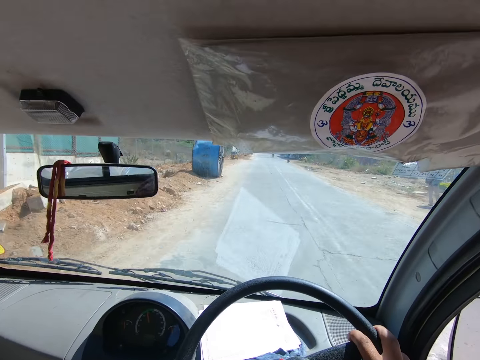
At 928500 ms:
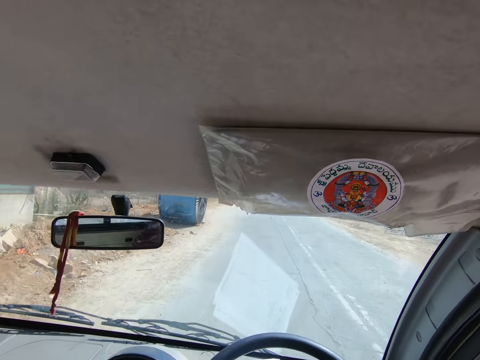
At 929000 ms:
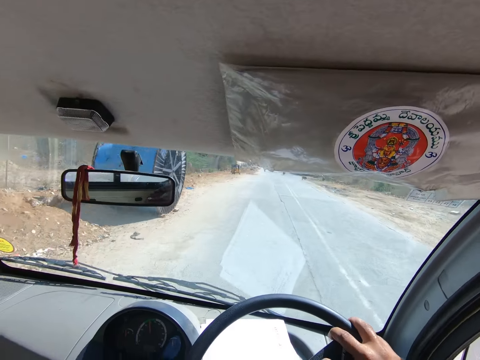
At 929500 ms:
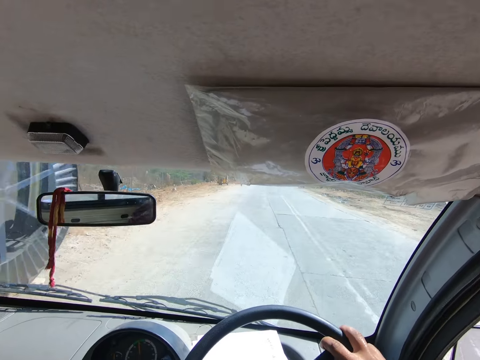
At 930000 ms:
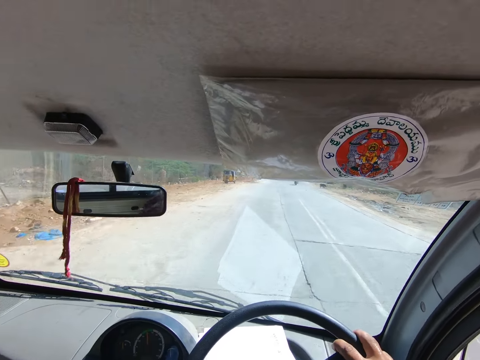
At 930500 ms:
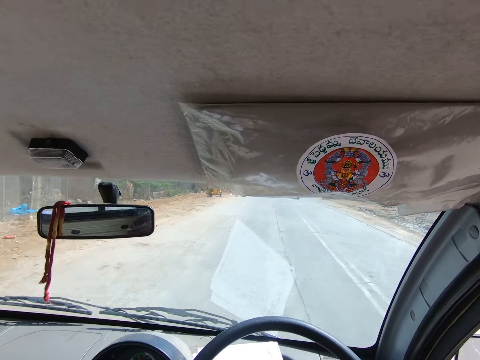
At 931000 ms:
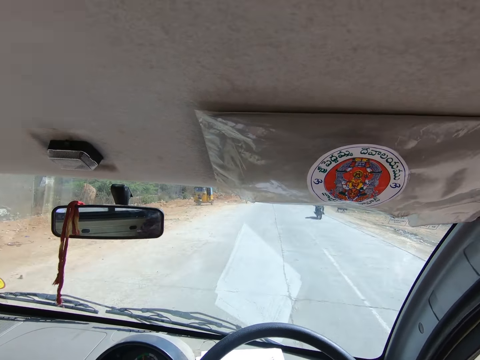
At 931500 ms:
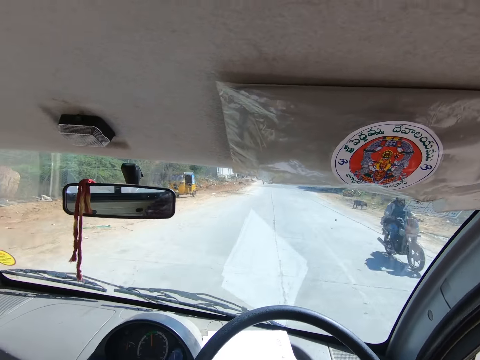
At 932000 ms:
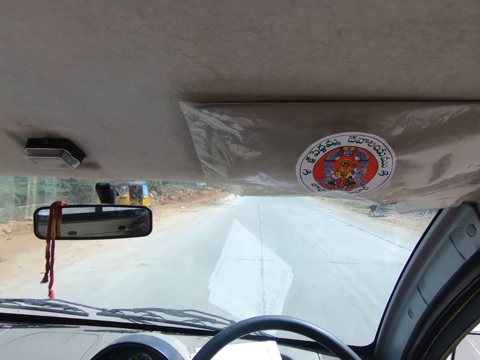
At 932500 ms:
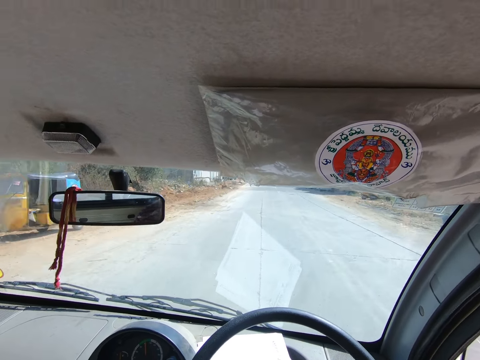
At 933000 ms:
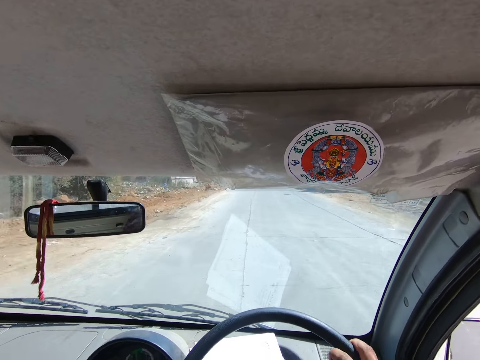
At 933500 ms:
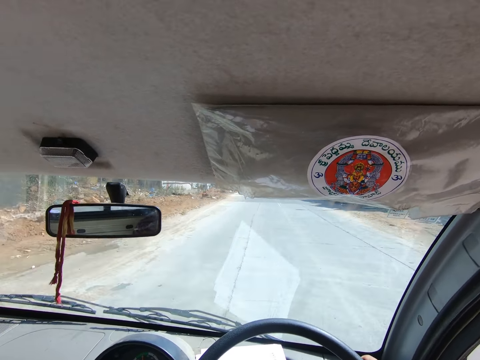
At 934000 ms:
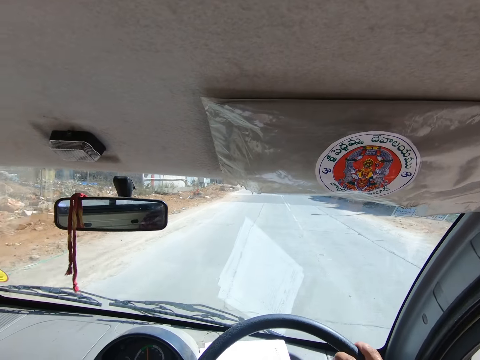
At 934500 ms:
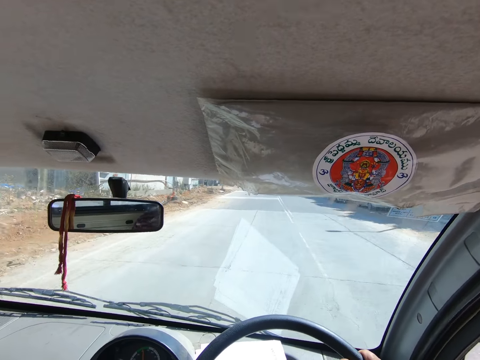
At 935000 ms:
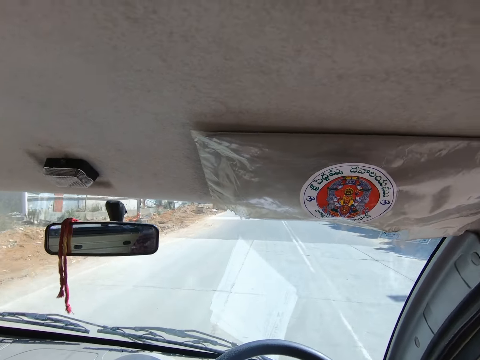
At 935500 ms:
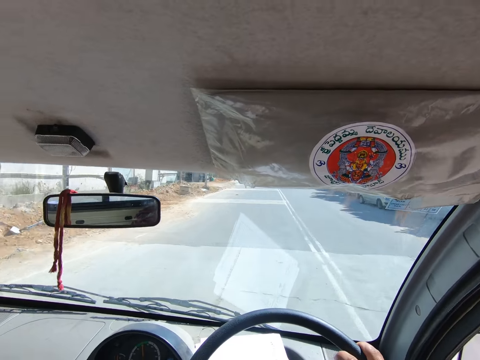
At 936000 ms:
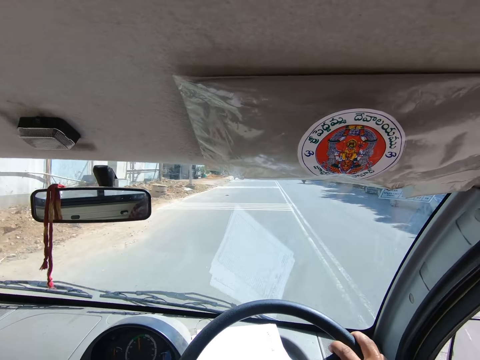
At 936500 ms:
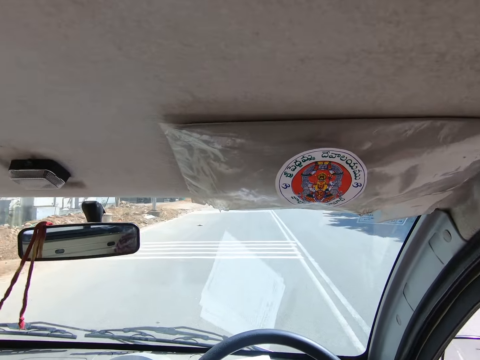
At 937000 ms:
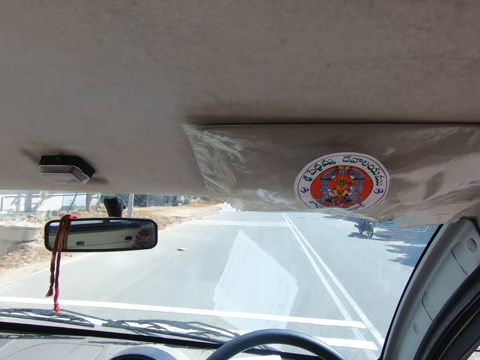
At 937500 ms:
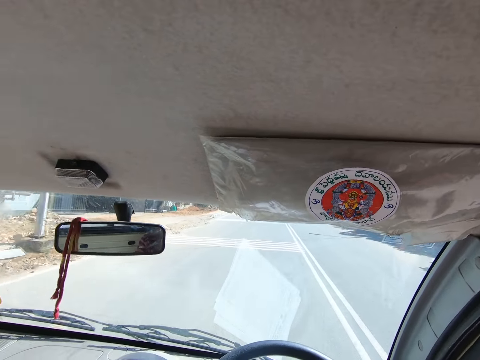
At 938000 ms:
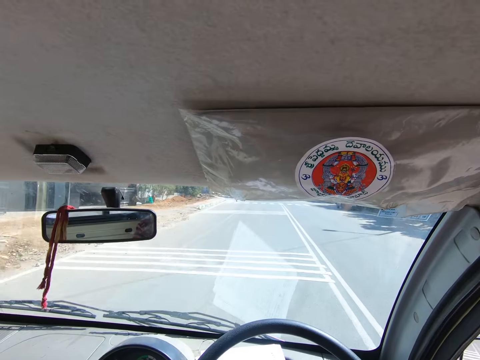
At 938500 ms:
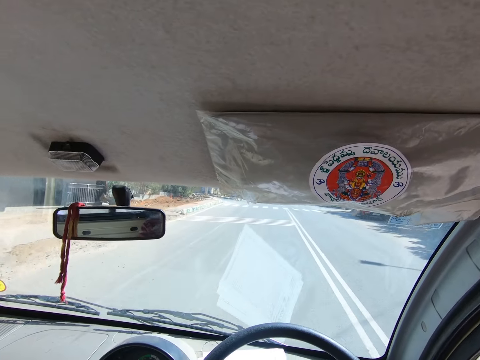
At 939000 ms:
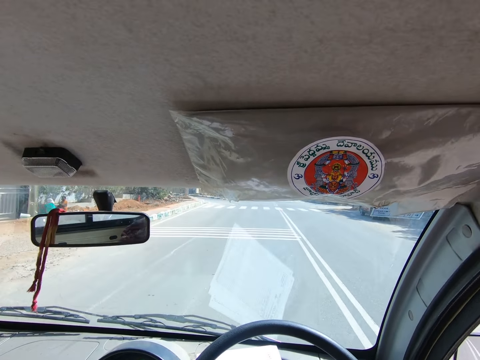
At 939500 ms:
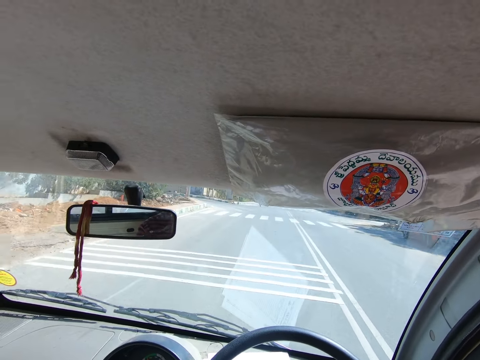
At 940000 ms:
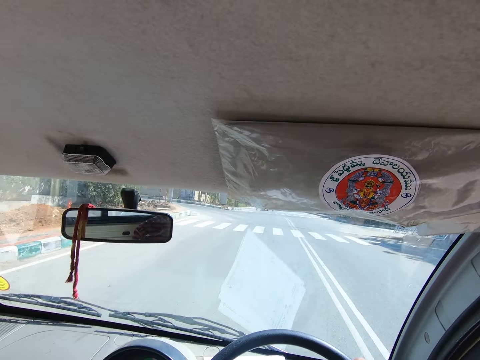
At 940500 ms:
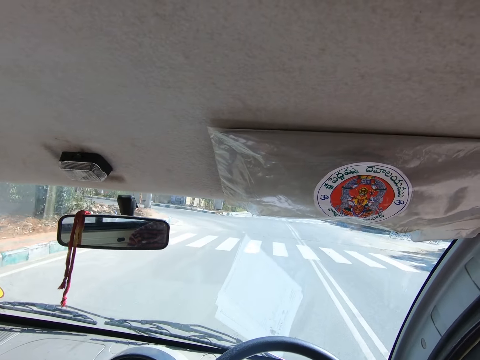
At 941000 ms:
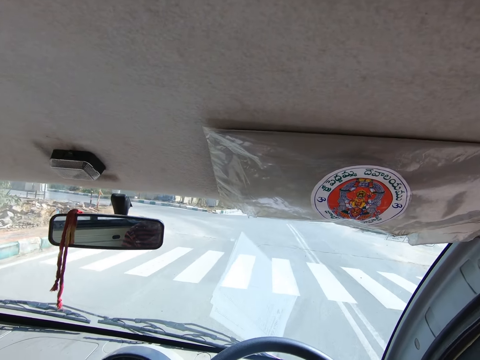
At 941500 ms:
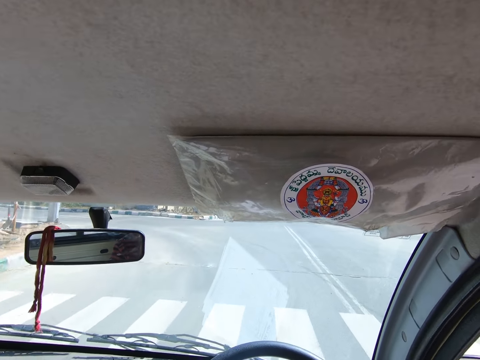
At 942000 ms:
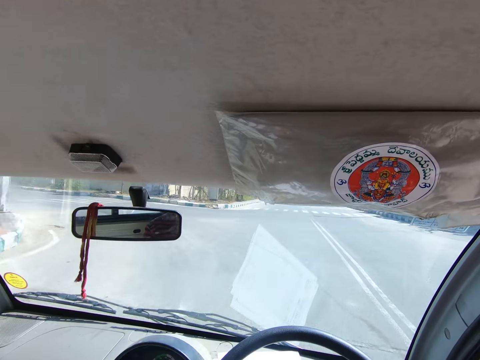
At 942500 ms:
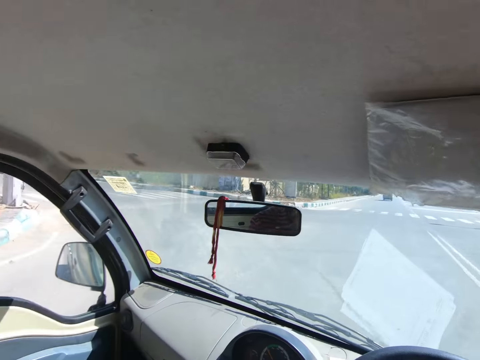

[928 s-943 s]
The camera wearer drives past a motorcycle. They drive past a motorcycle again.

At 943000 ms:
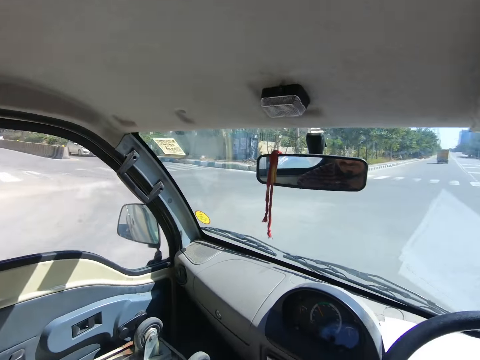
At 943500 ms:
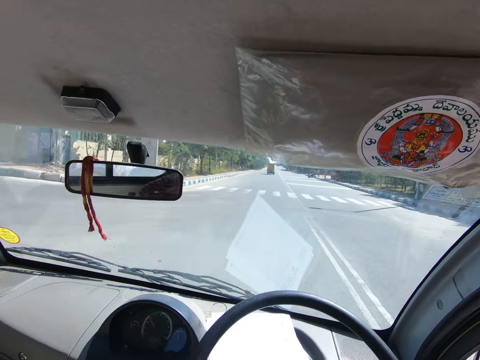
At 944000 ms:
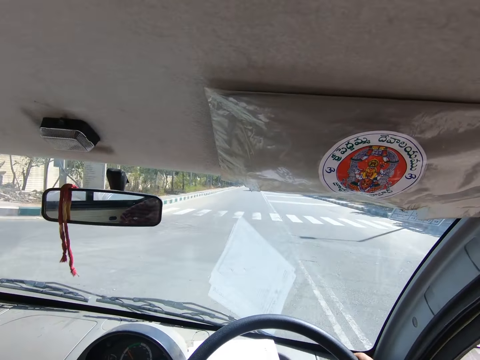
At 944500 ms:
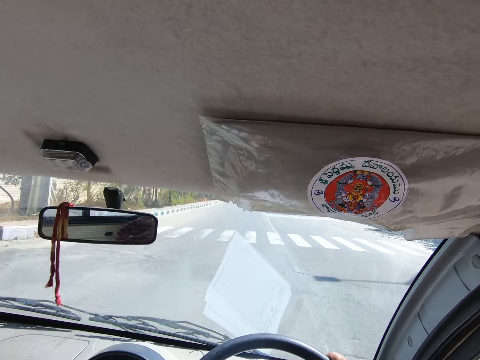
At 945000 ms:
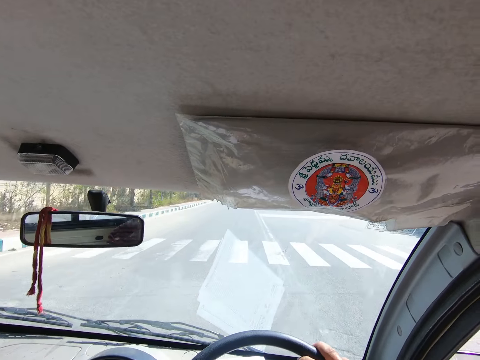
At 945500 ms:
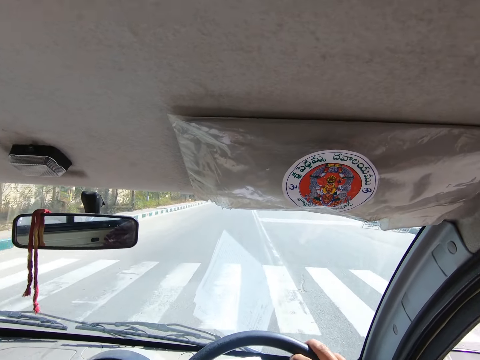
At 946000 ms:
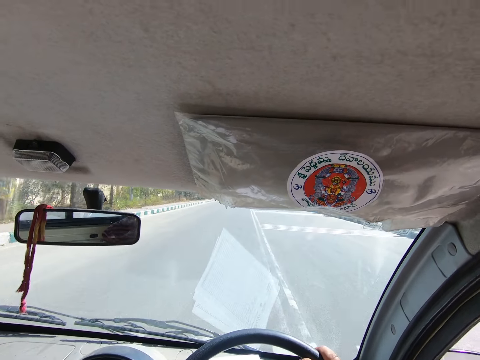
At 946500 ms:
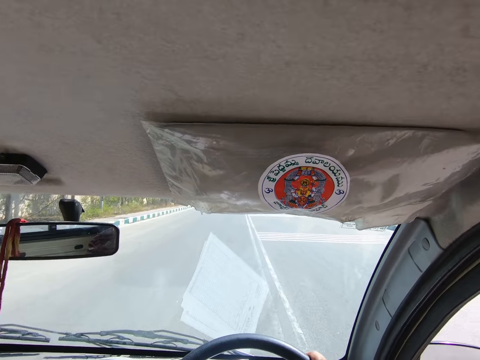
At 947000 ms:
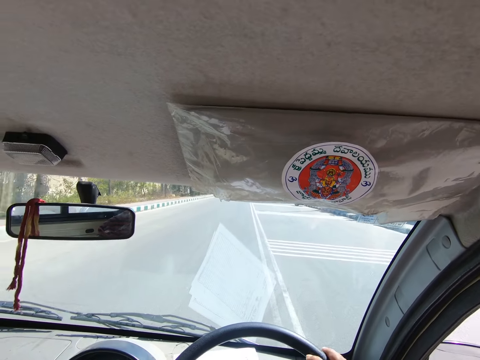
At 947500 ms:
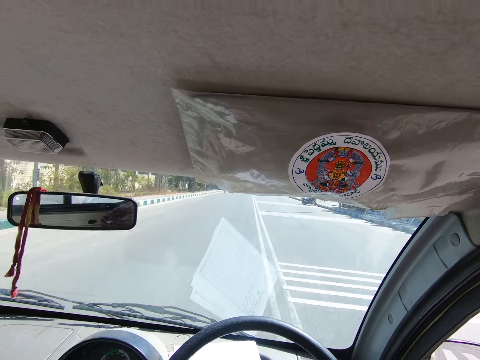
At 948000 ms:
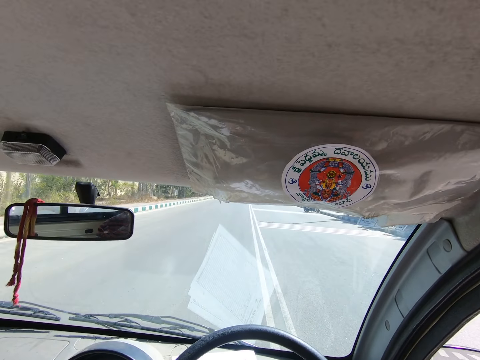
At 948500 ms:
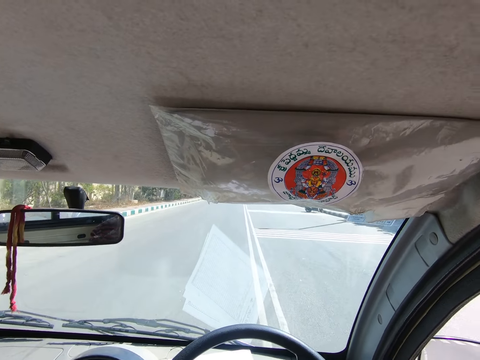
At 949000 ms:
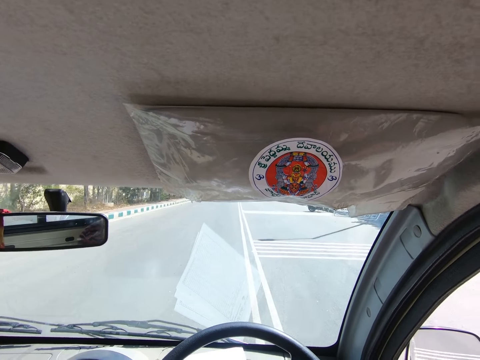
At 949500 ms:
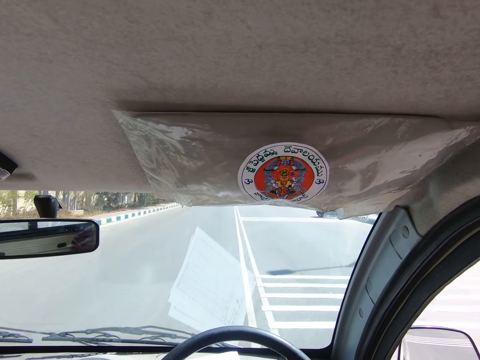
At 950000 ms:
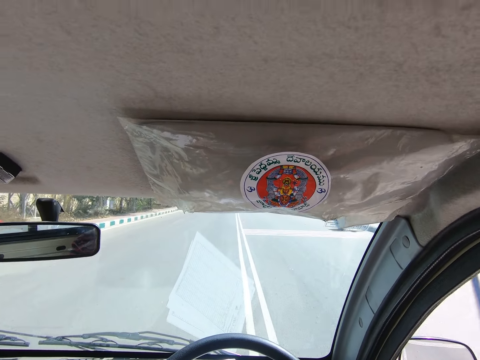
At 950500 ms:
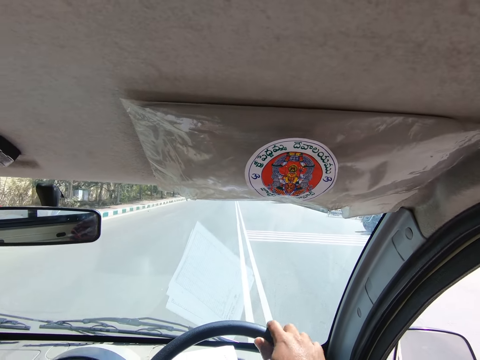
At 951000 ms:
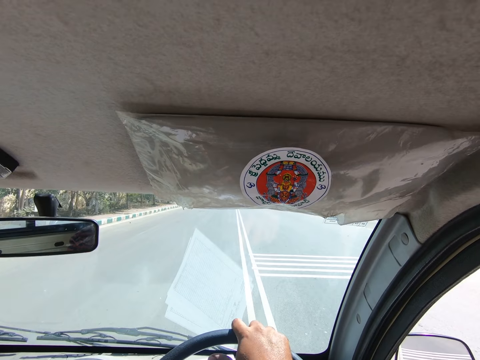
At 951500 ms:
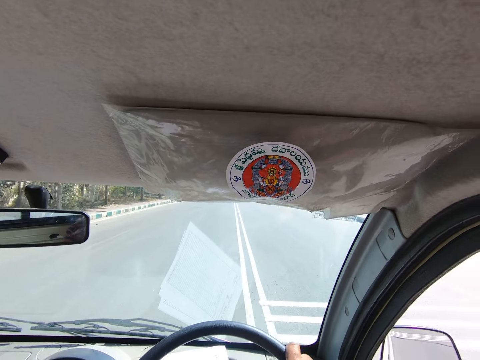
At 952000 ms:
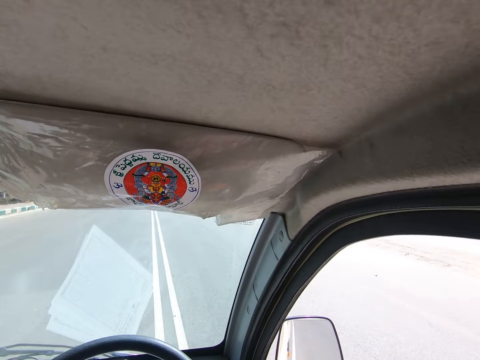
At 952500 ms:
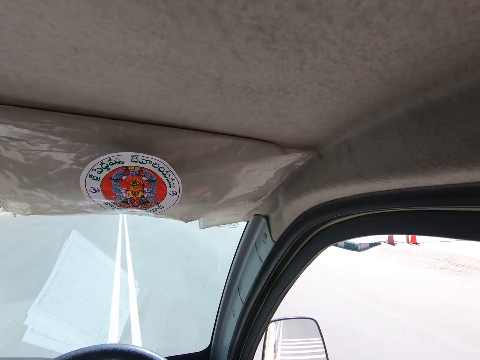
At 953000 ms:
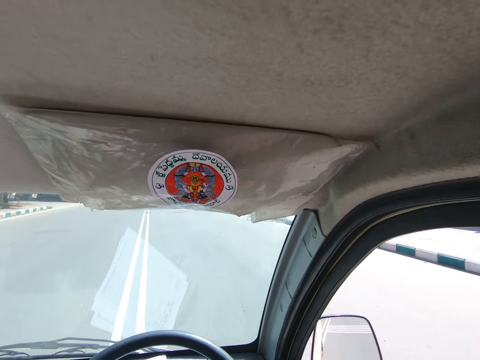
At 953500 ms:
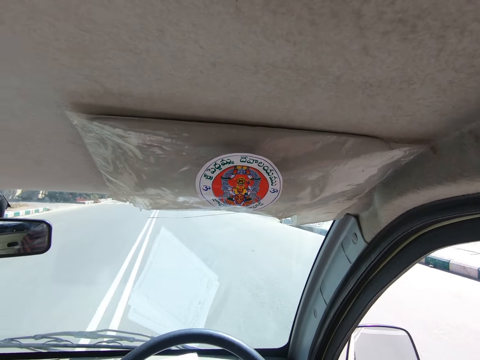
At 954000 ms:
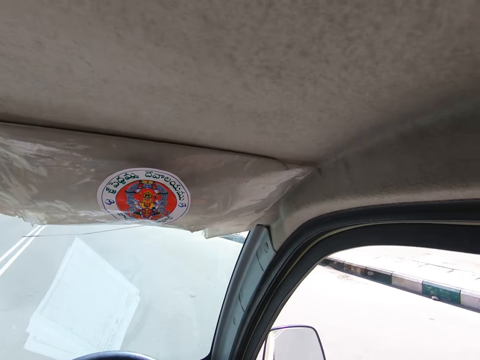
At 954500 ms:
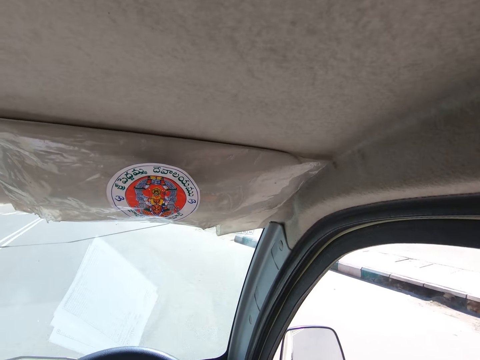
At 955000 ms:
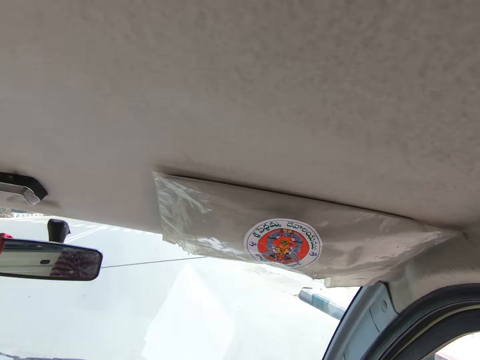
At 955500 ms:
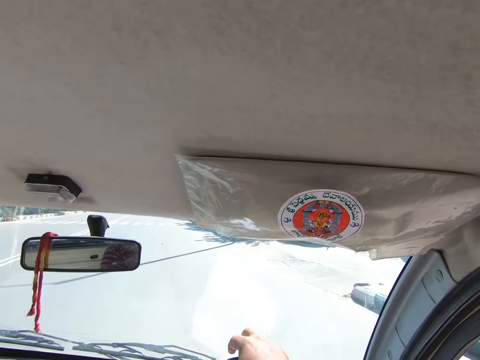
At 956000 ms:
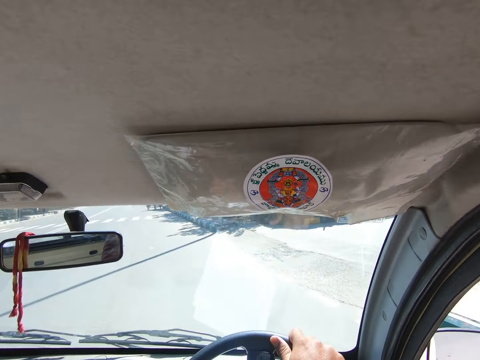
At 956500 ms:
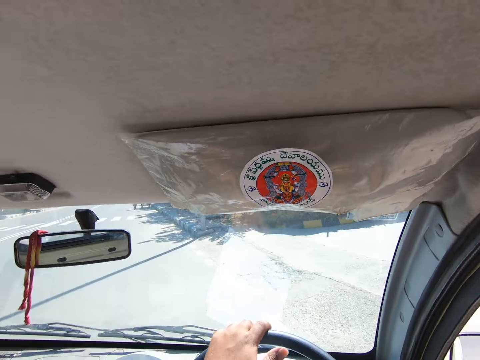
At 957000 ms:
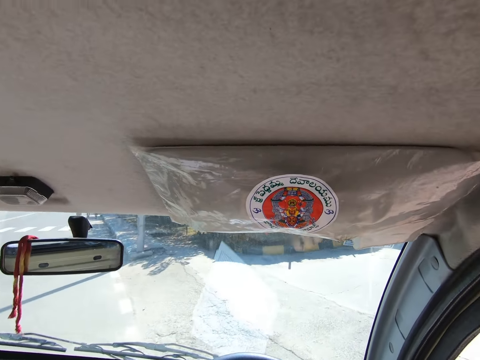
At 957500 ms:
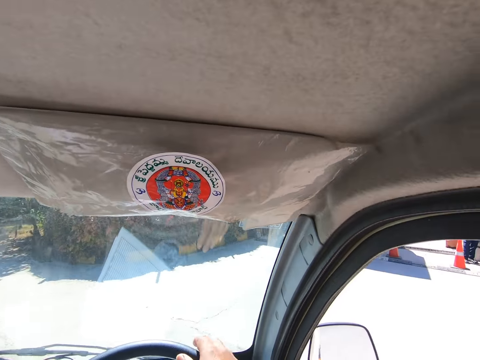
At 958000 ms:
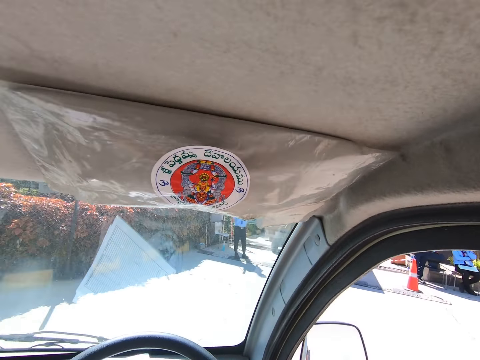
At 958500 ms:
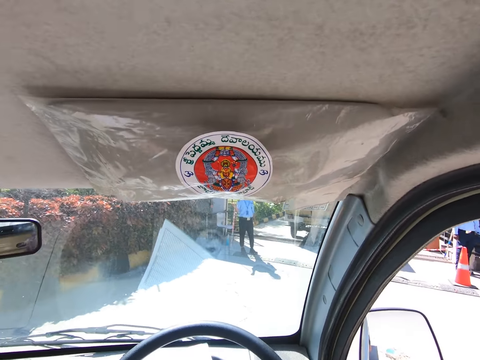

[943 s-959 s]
The camera wearer turns right.
